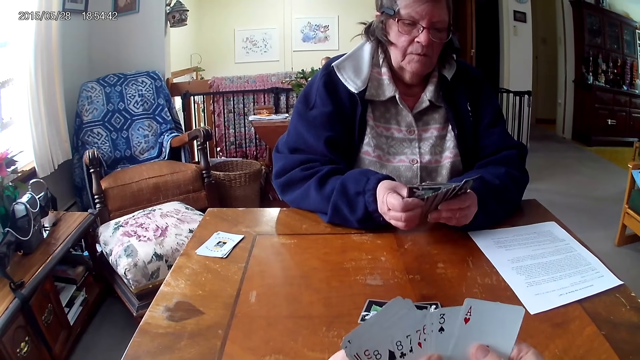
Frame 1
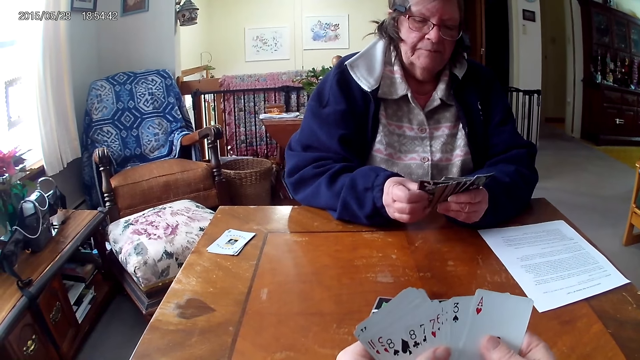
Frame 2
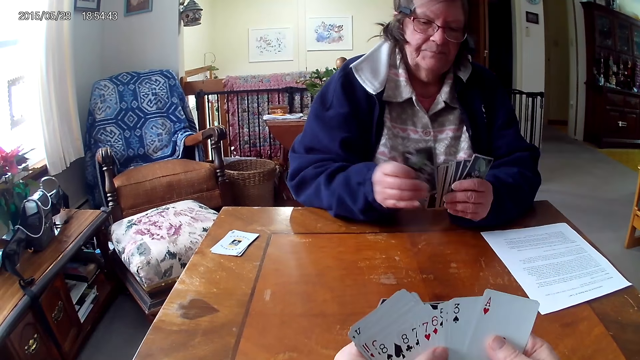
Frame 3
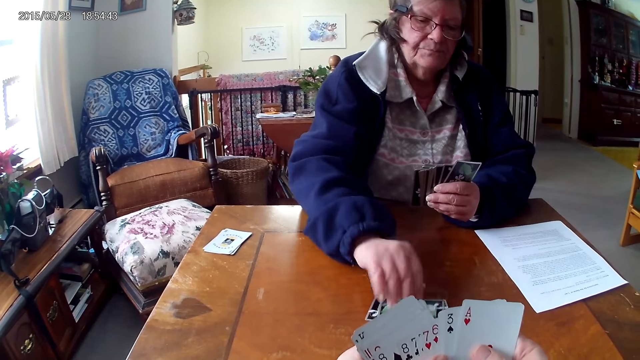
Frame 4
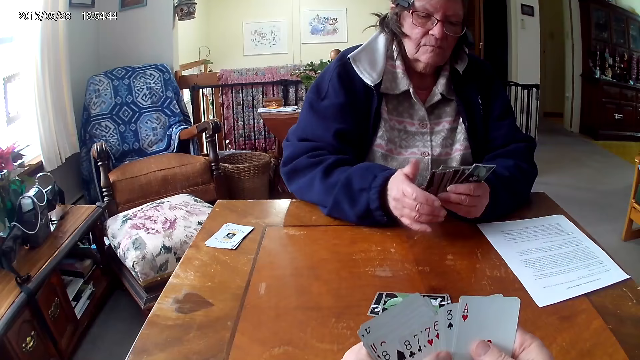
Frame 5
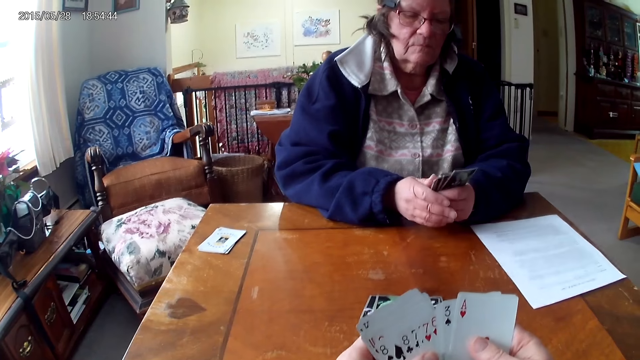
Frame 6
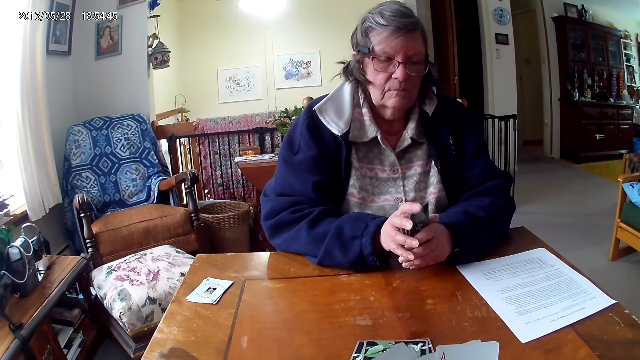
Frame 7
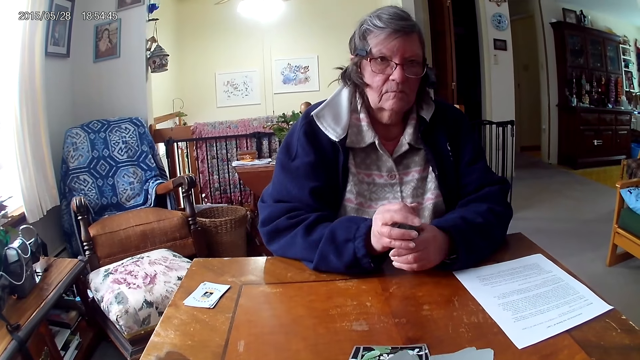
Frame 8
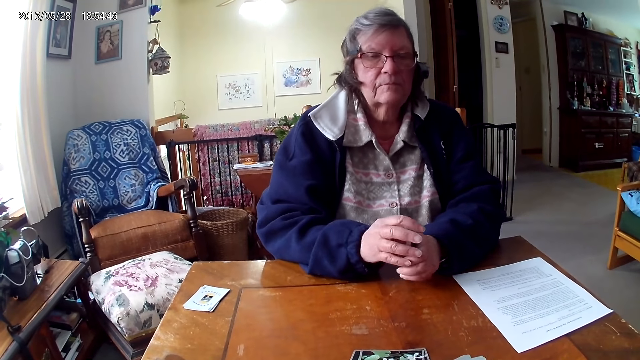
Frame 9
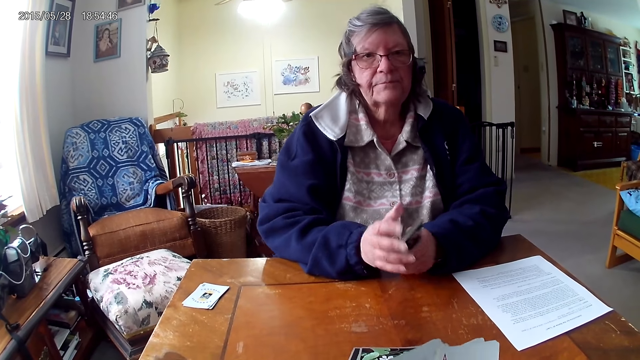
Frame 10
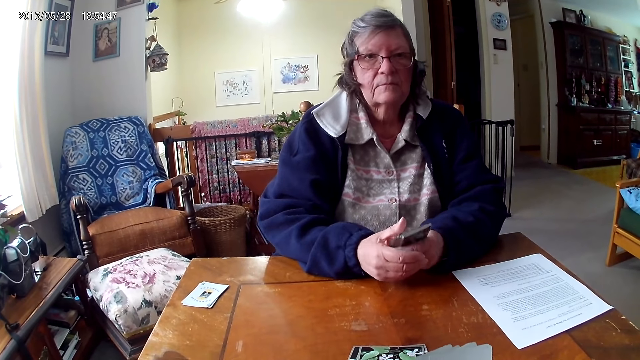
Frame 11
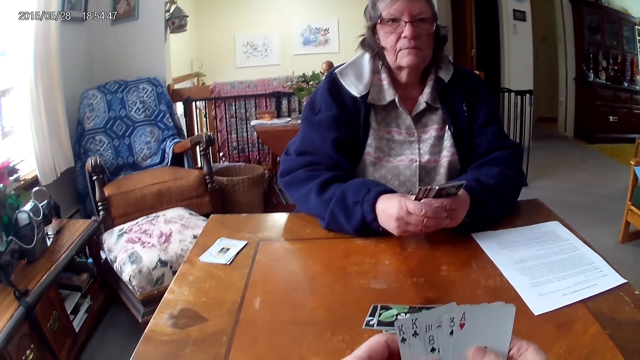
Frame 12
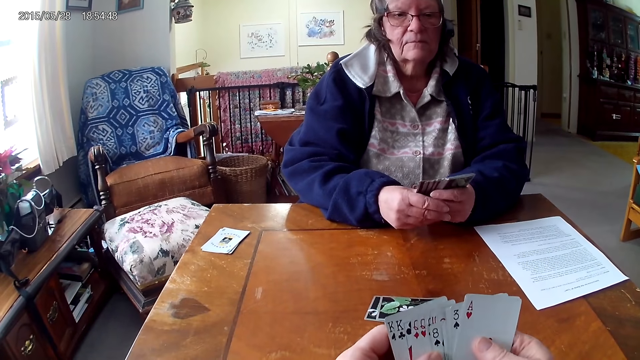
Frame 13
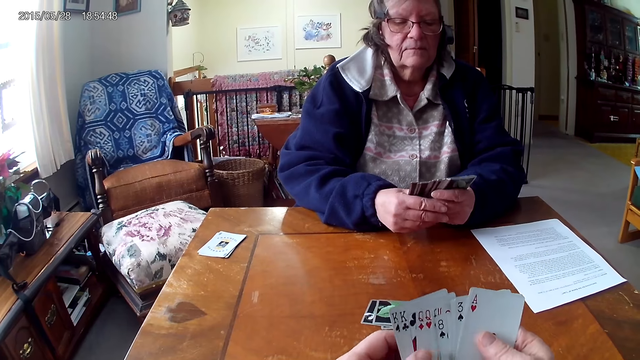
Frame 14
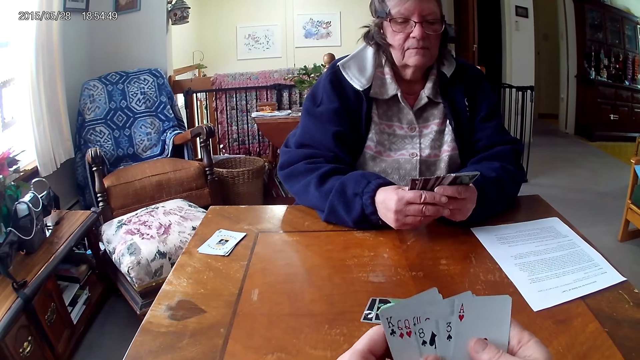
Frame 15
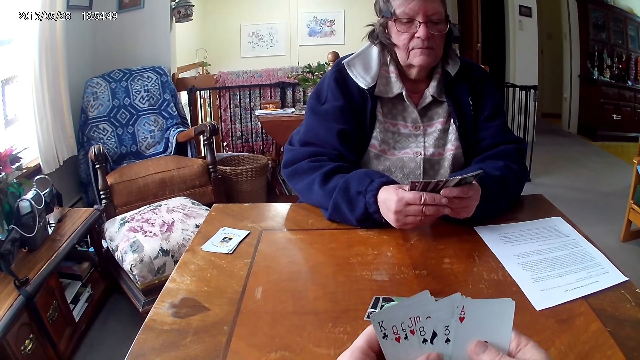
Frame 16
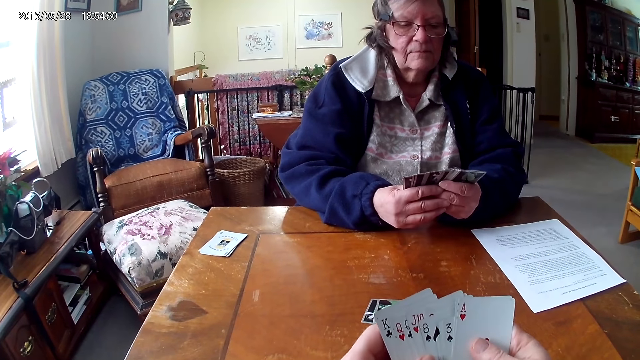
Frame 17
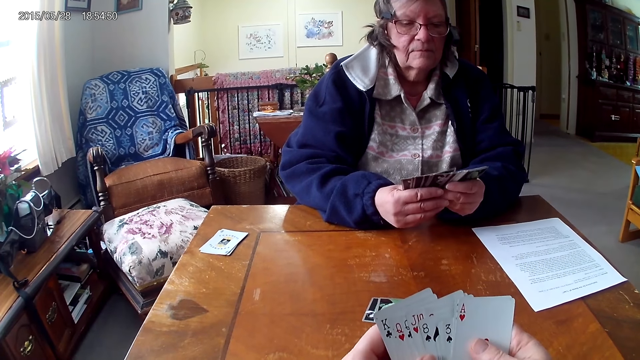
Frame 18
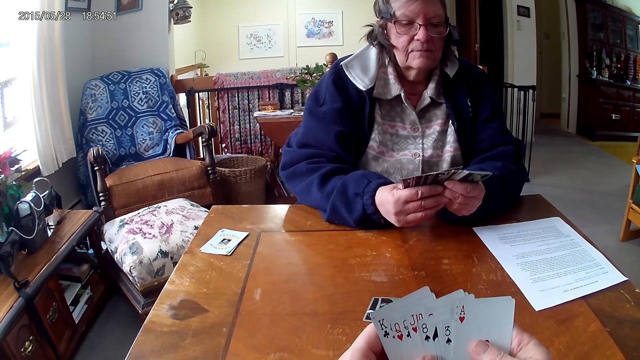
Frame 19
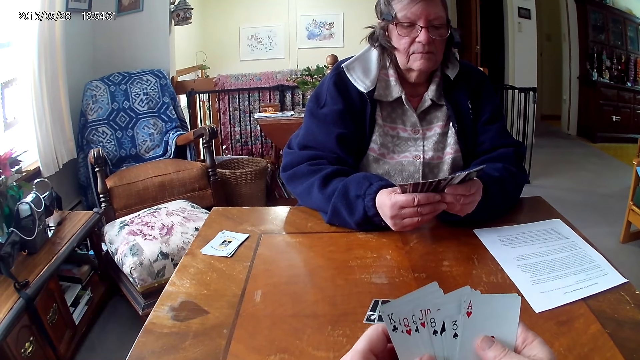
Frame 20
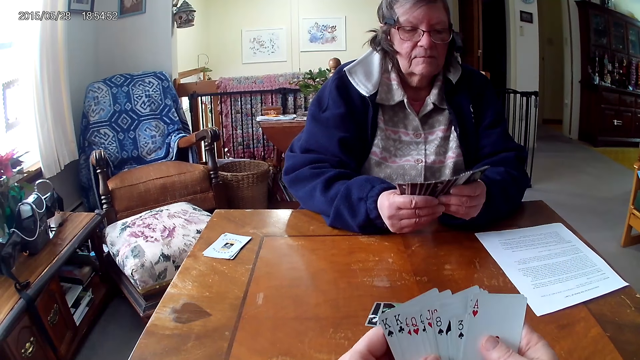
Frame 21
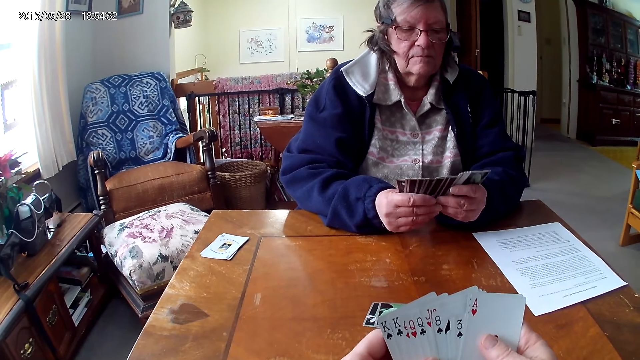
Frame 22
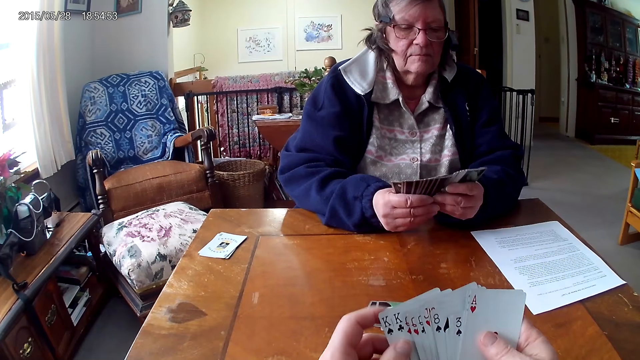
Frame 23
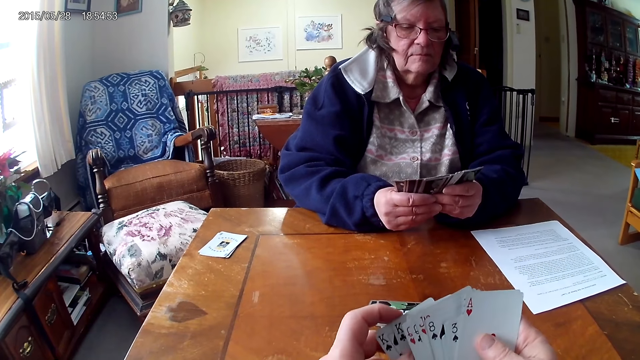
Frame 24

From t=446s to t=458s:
A person puts a card on the table. The camera wearer puts cards on the table.

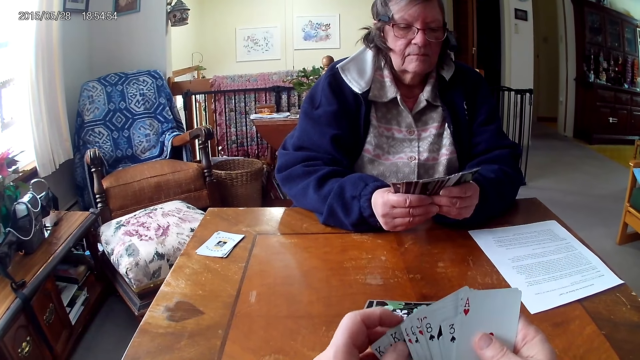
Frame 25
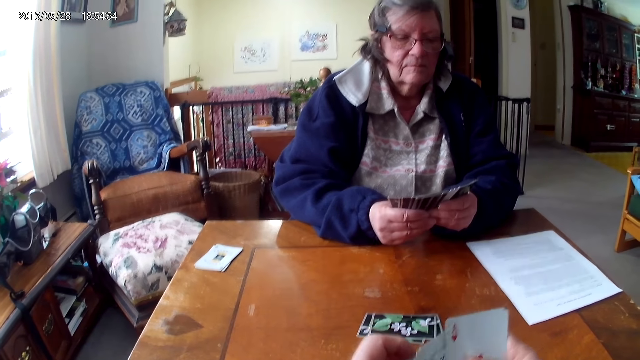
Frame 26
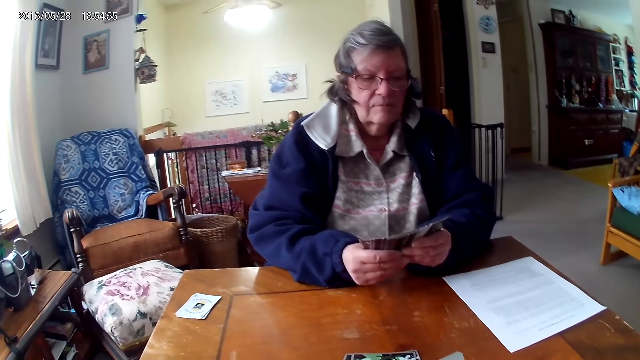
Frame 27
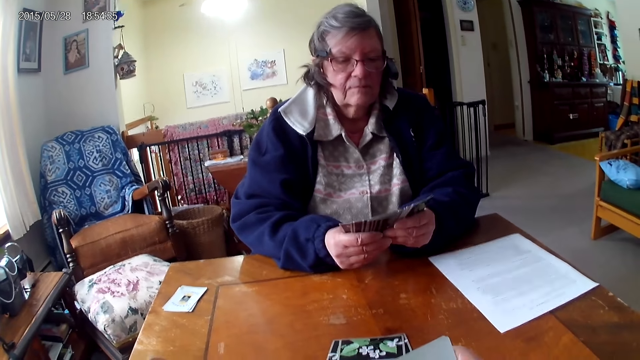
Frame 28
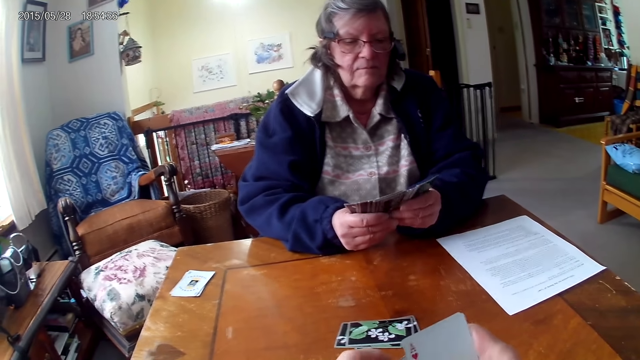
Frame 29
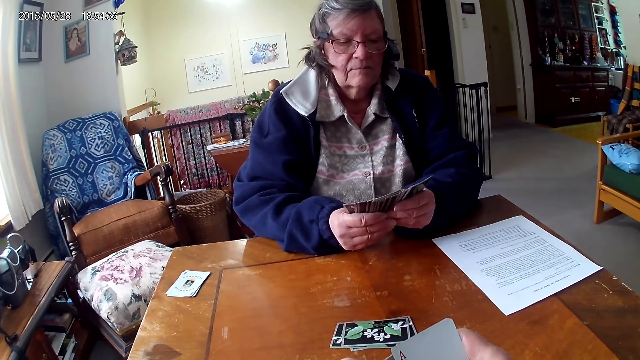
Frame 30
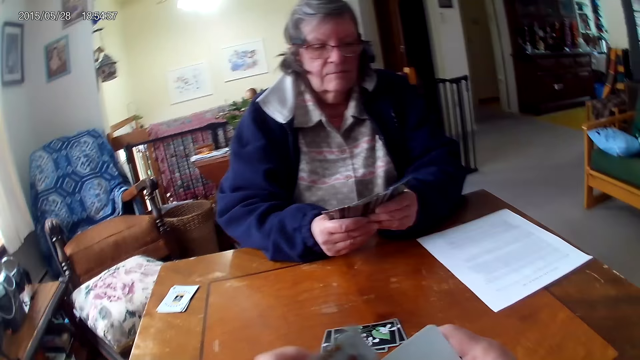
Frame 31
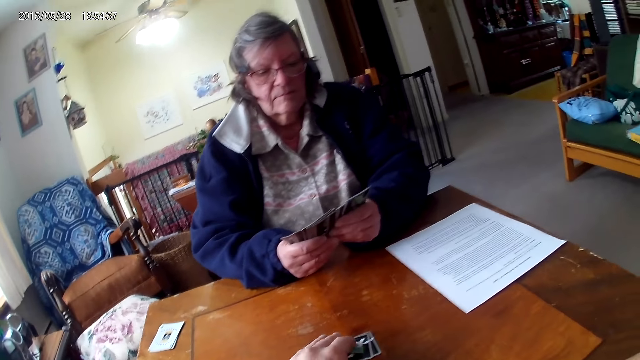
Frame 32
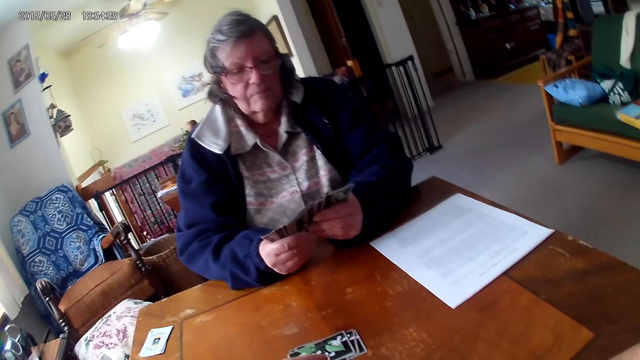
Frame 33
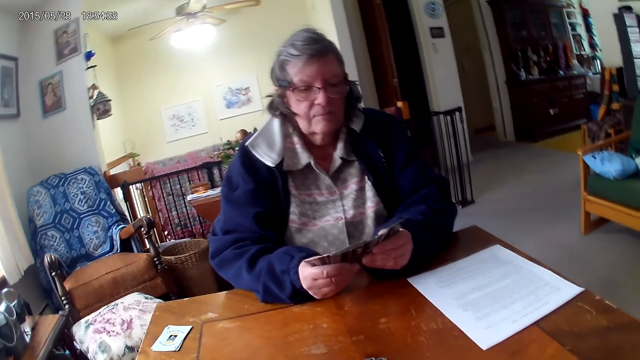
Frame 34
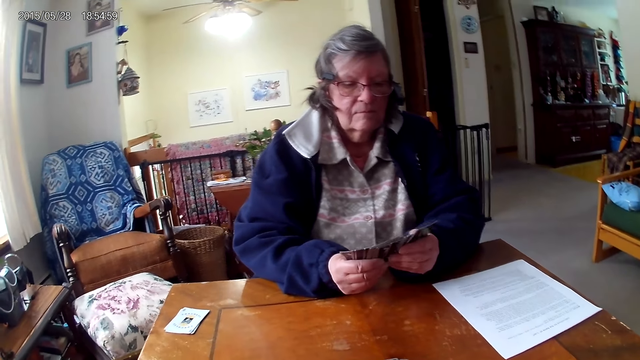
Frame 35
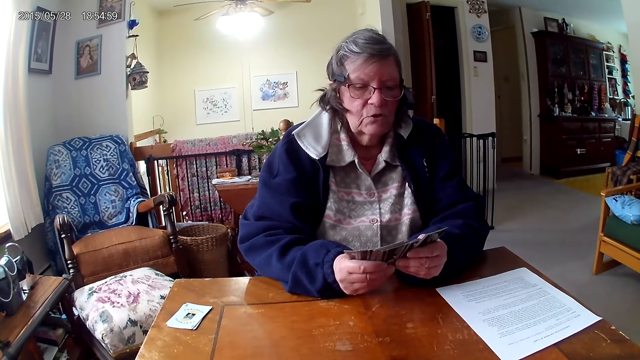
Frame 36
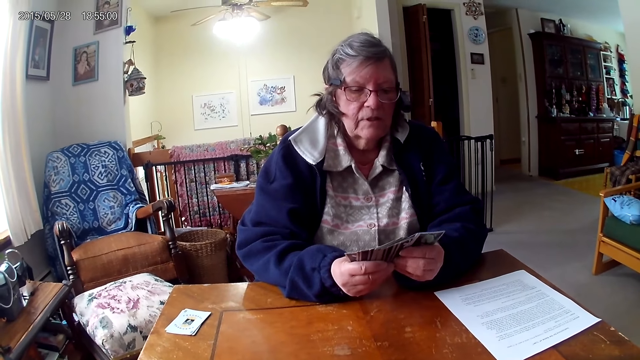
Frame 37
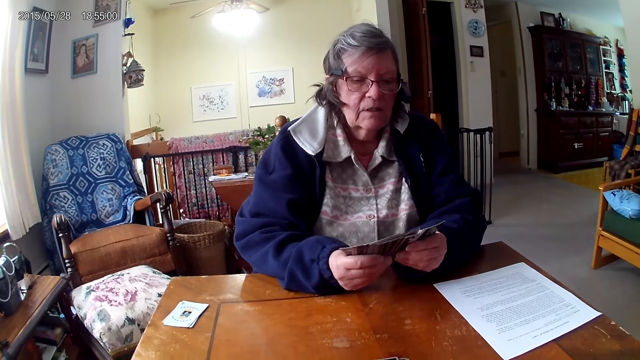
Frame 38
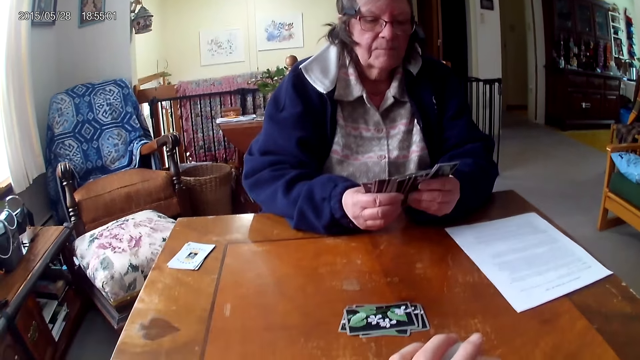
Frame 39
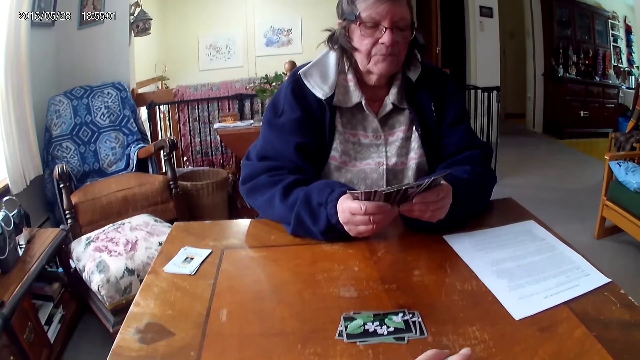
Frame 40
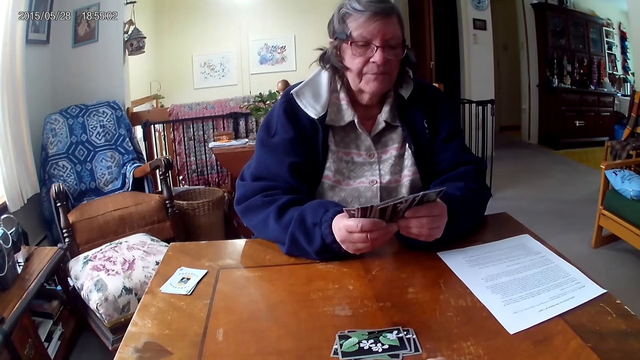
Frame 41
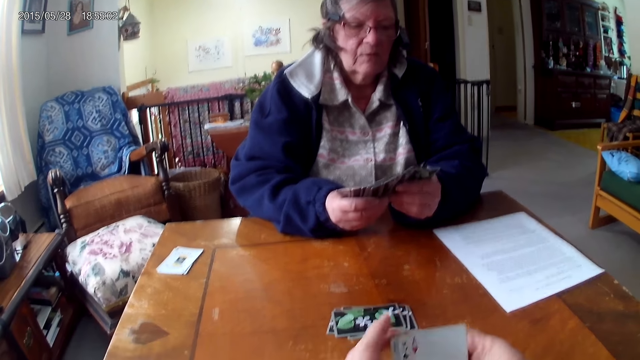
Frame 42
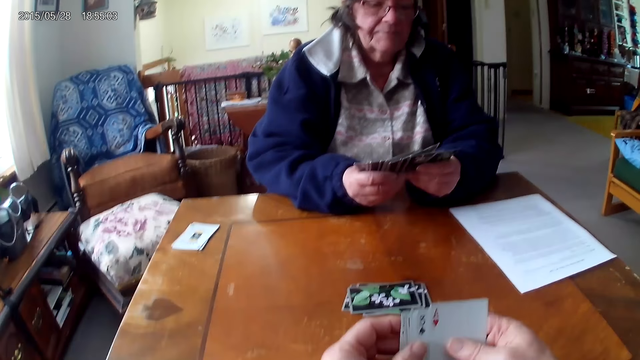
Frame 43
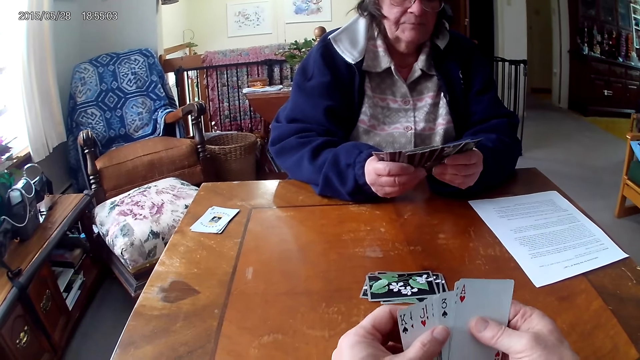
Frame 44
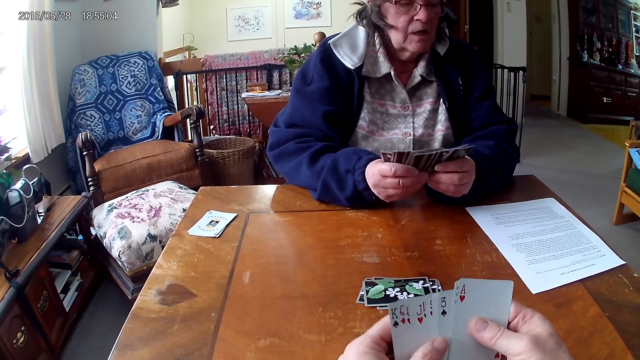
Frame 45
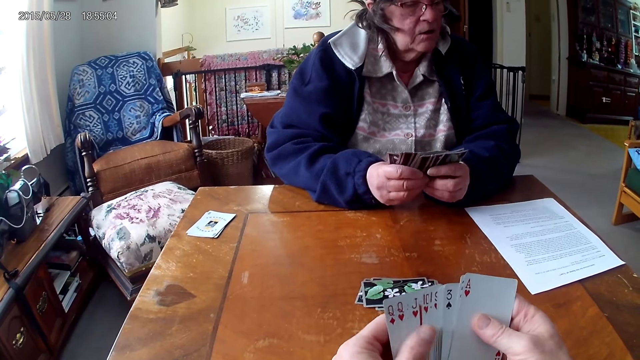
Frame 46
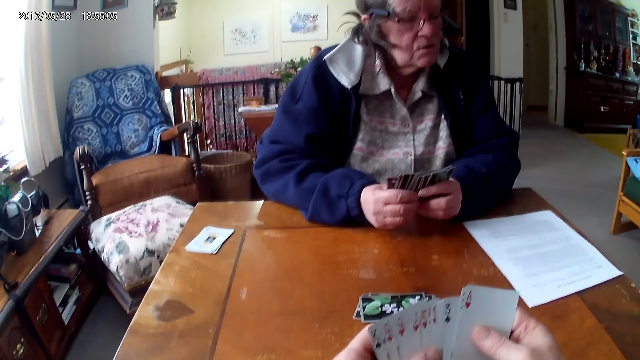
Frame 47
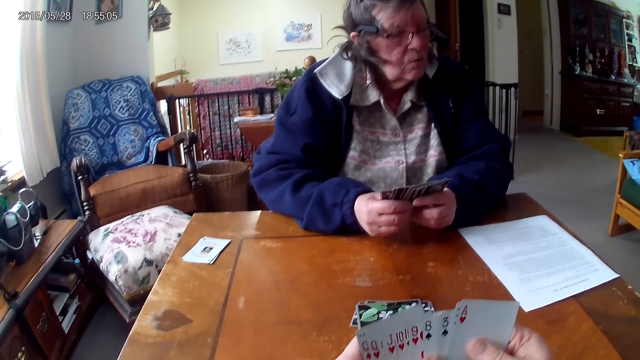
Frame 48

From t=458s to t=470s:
The camera wearer puts a card on the table.
